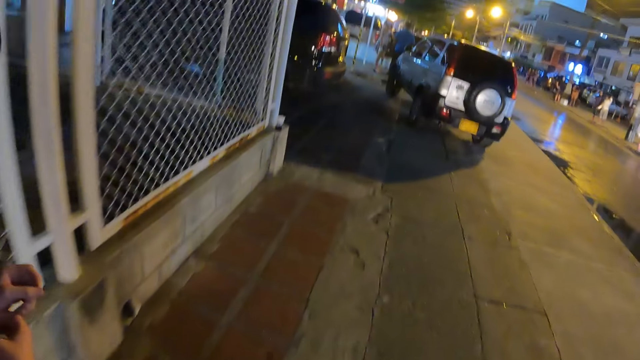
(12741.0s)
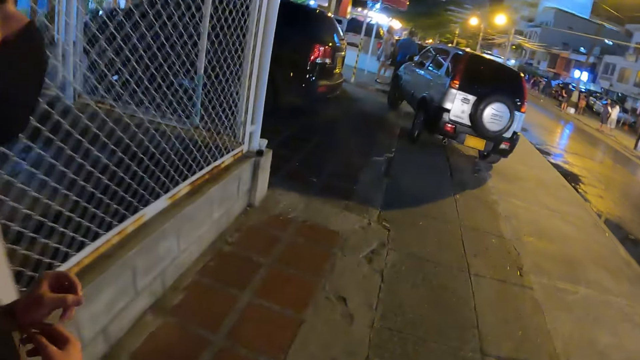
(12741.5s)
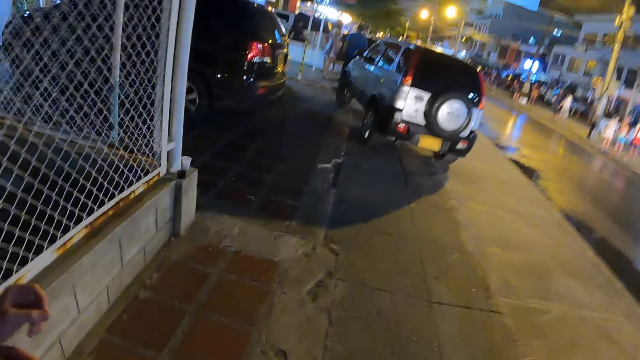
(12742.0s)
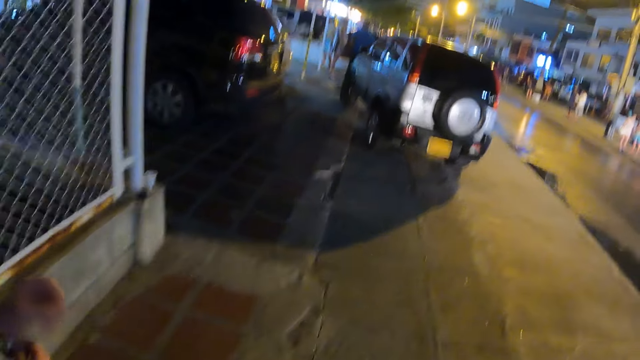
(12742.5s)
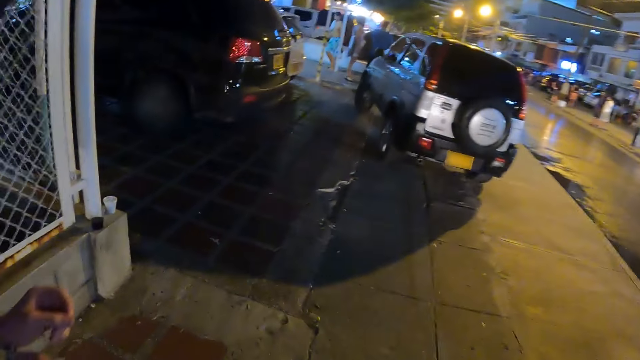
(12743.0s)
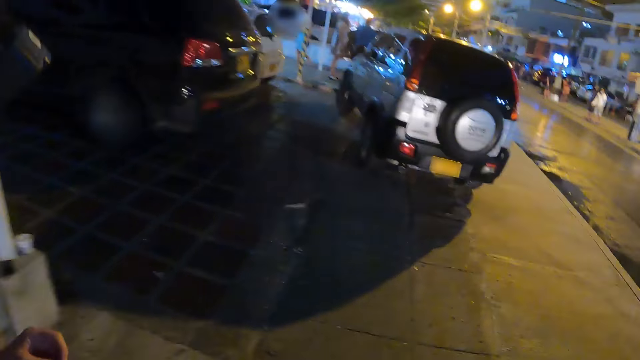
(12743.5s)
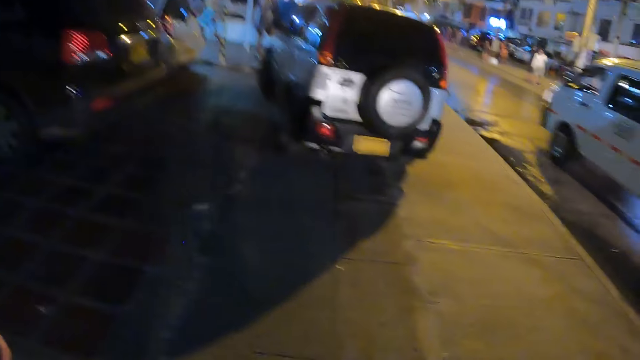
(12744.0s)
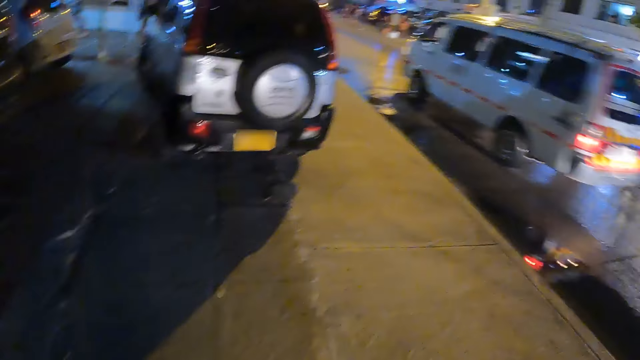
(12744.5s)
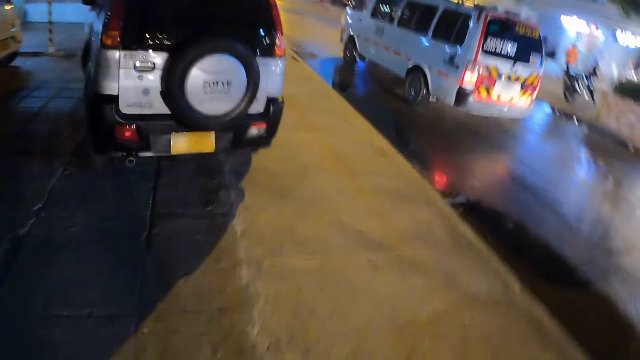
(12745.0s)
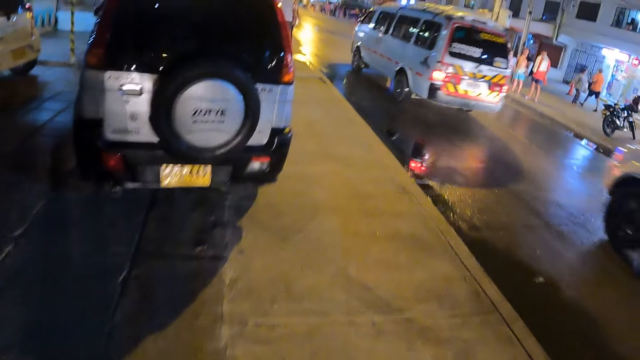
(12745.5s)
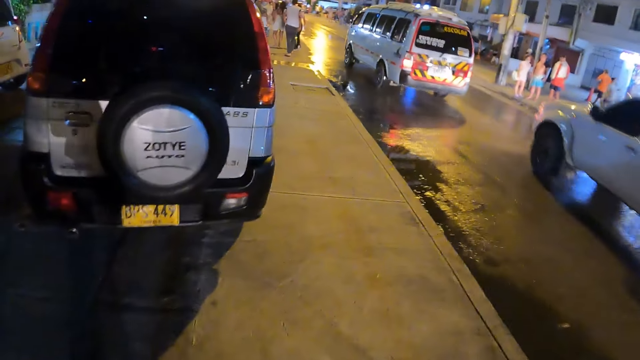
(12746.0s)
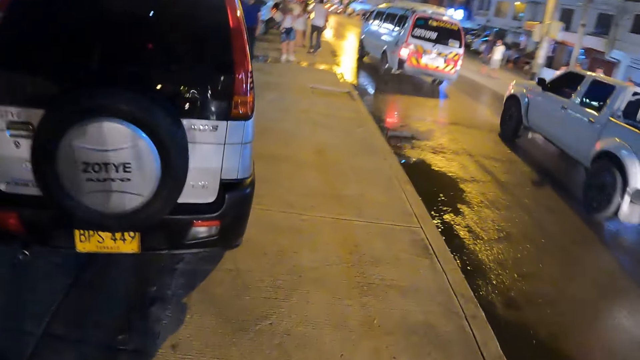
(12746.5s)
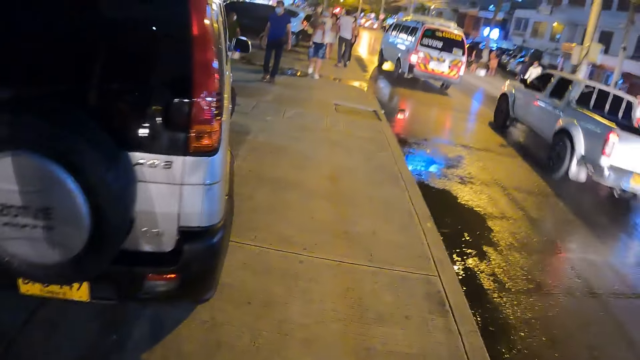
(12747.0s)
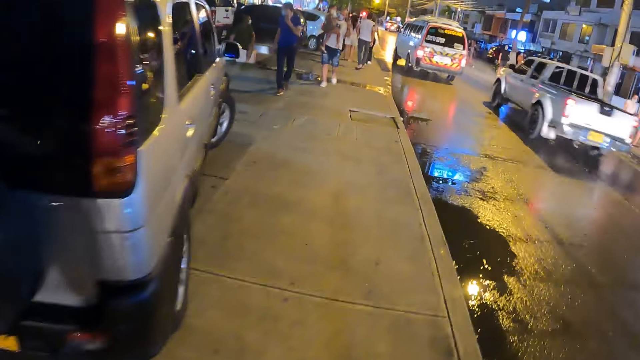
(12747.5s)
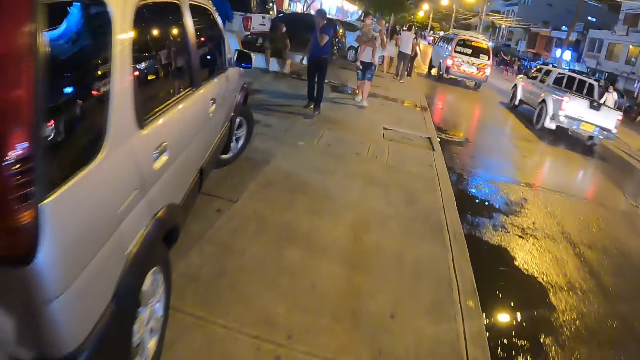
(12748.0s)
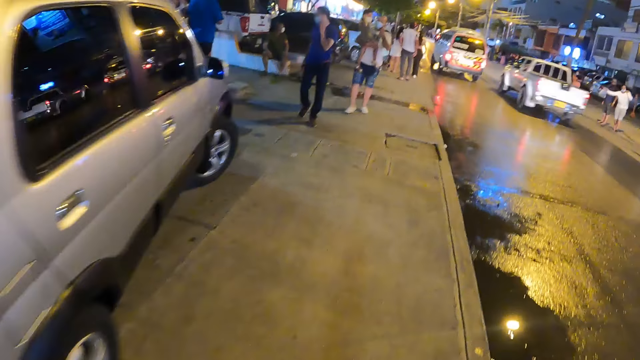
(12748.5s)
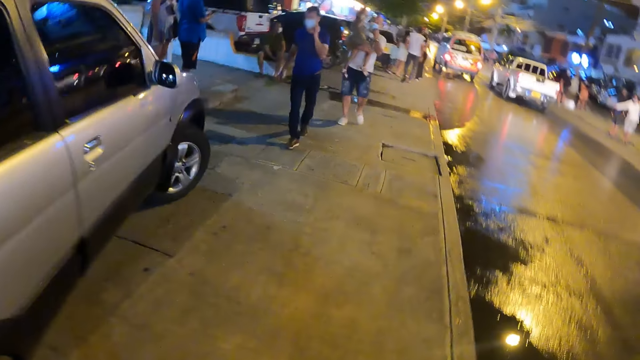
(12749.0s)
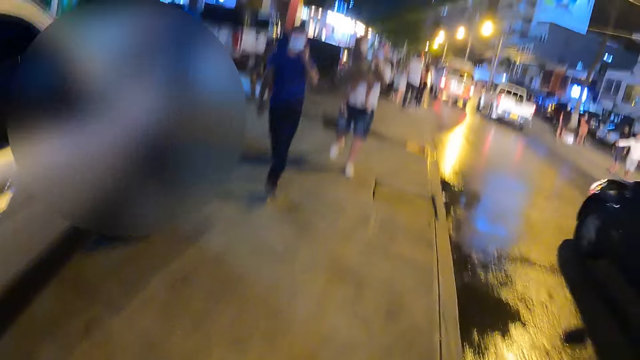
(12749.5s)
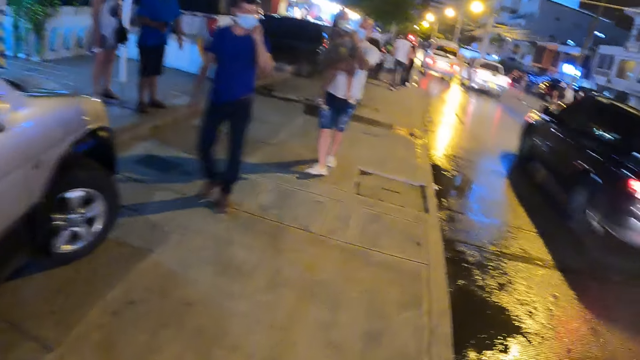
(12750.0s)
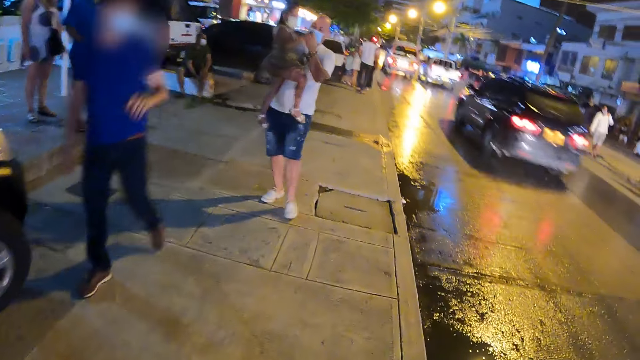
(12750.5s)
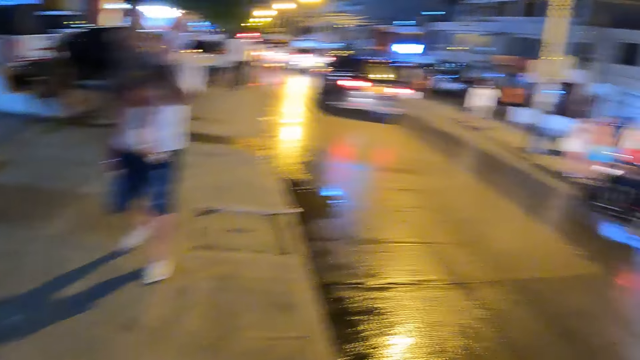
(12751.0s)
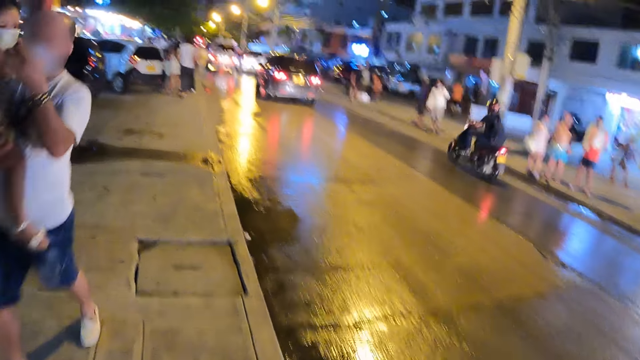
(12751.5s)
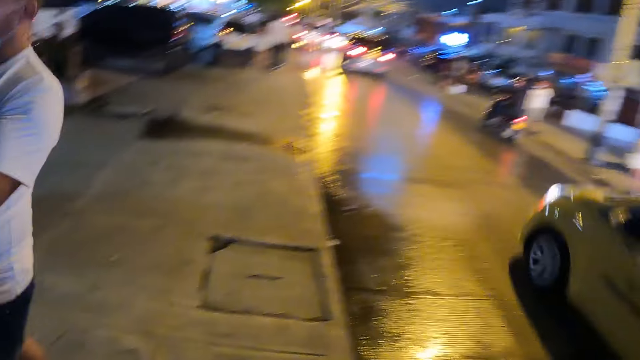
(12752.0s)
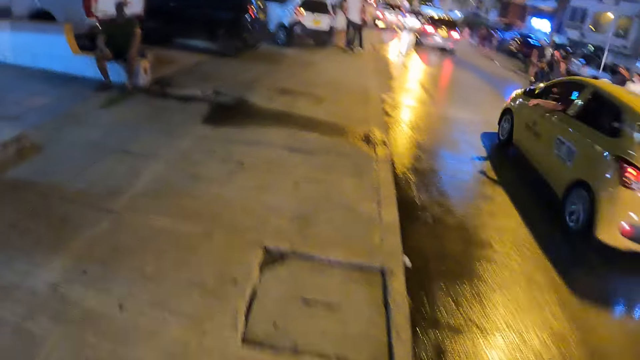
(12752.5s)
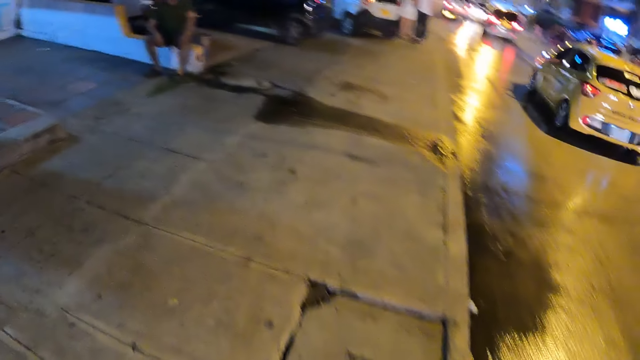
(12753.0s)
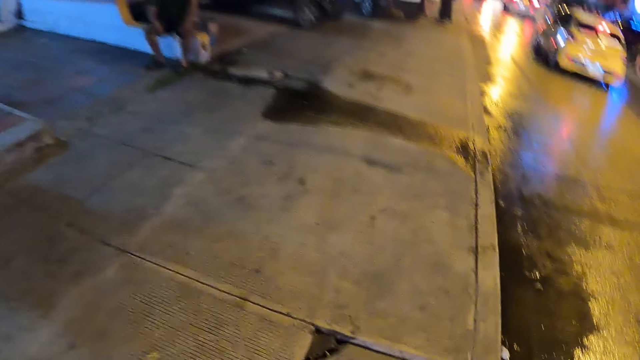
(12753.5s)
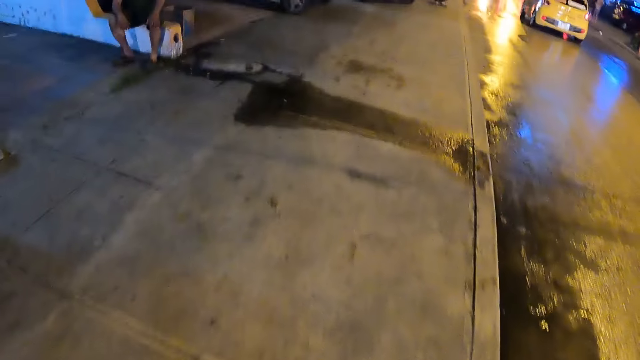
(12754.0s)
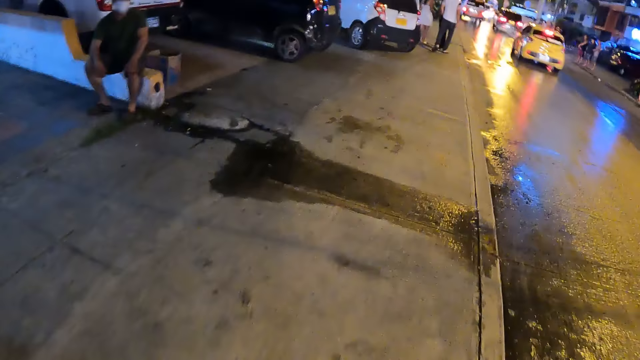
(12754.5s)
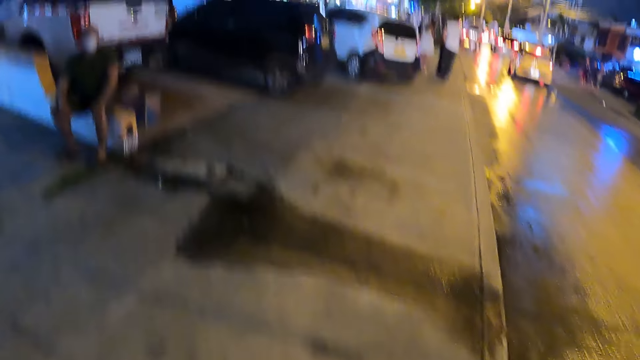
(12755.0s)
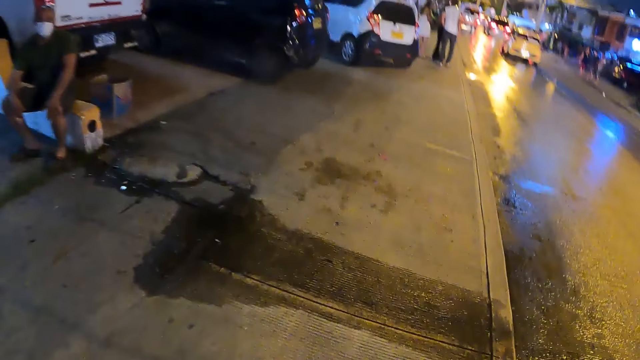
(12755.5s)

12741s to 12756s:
The camera wearer converses with a person. They walk towards a car. They walk on a pedestrian pathway. They look at a man walking in the opposite direction. They walk on a pedestrian walkway.

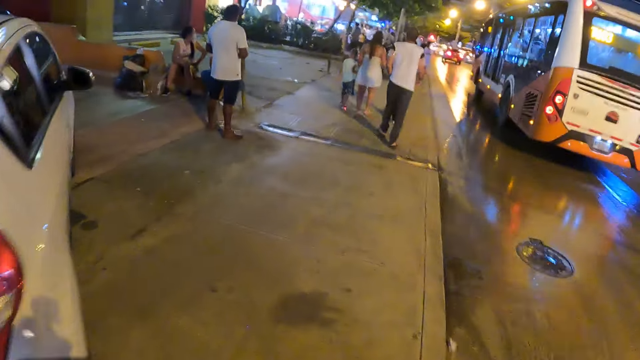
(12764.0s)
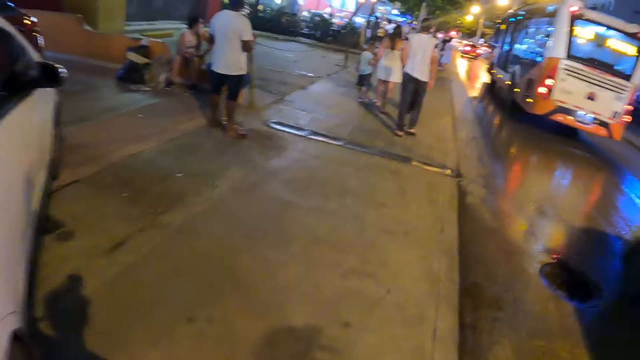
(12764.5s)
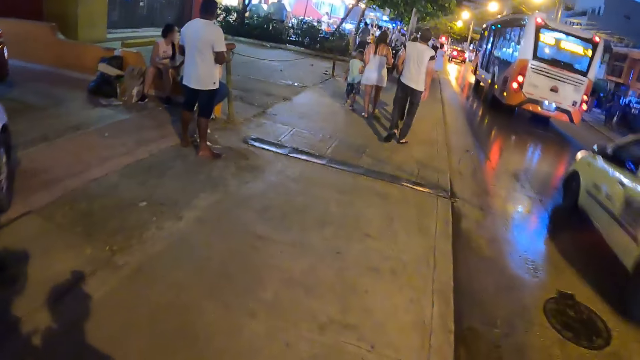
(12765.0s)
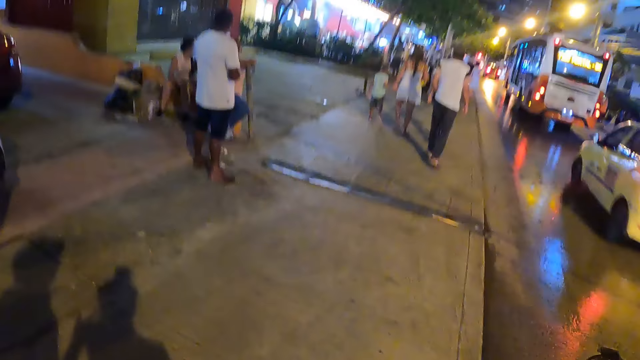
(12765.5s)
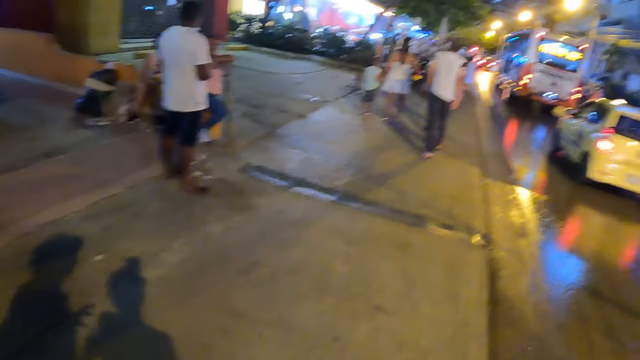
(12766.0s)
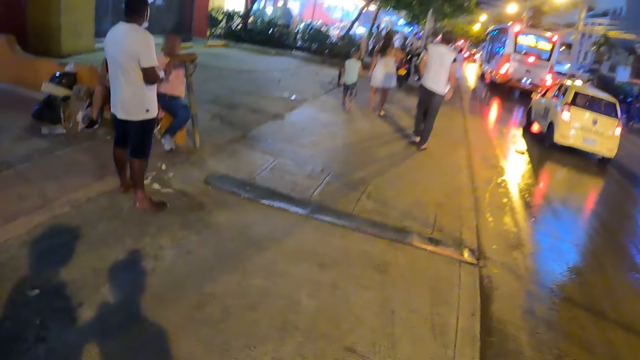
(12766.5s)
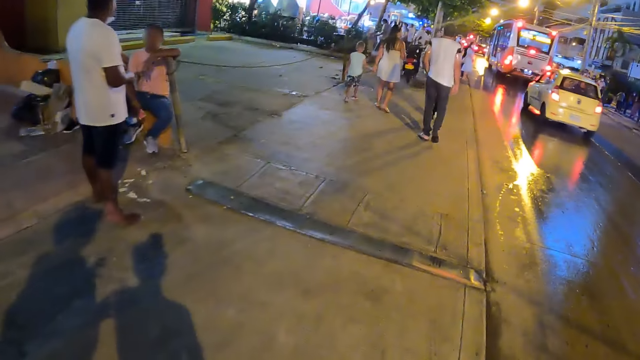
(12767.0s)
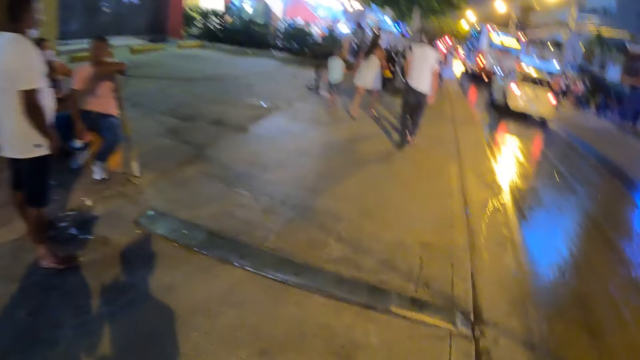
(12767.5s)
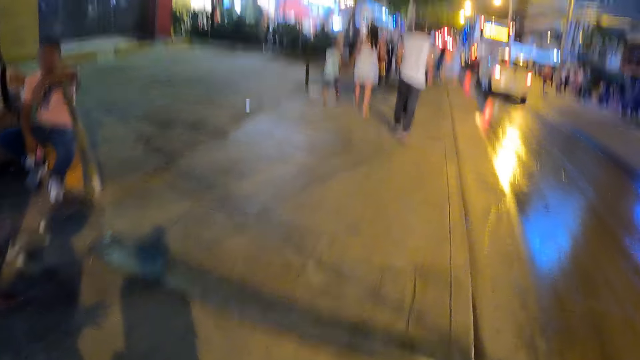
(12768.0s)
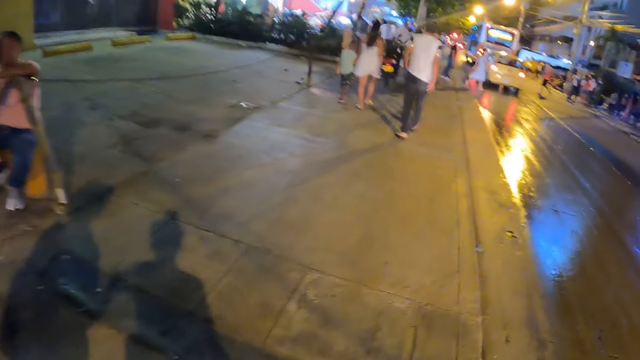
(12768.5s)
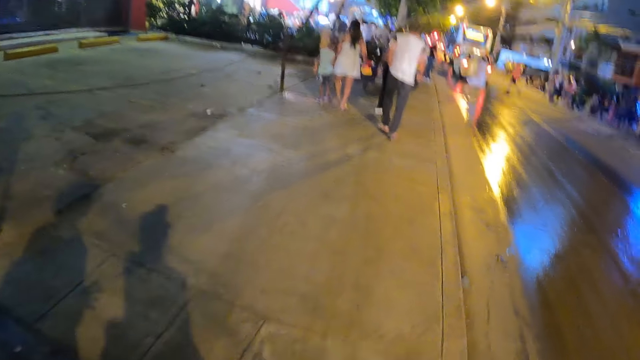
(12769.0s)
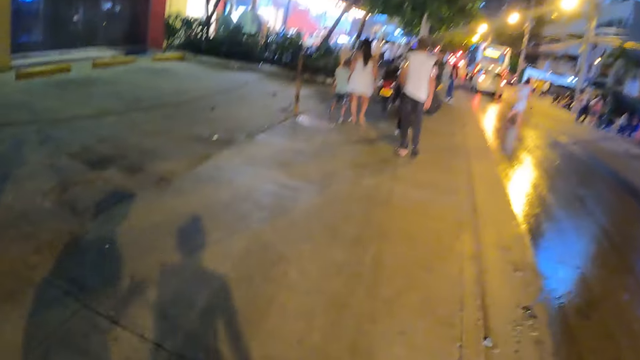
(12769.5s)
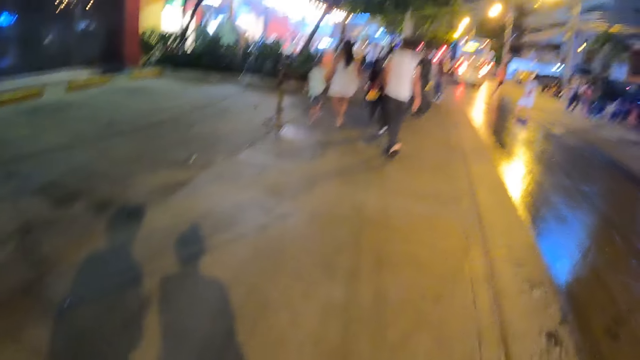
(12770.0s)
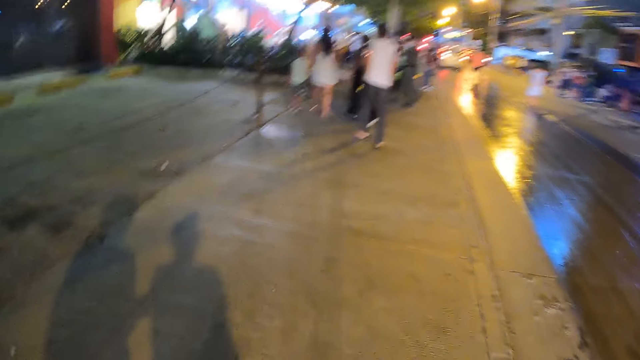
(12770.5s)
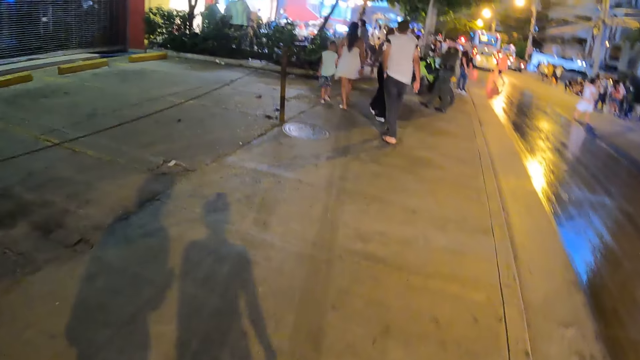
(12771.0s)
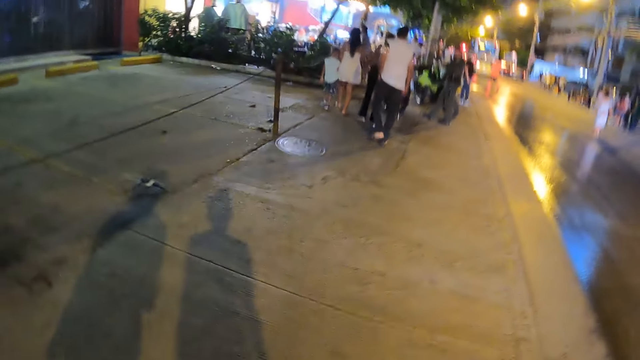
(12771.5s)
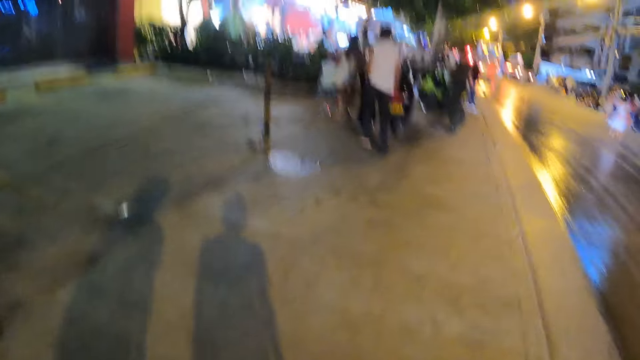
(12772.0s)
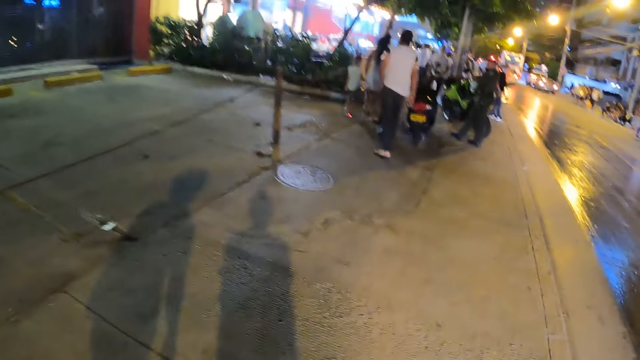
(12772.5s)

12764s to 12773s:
The camera wearer converses with a person.
